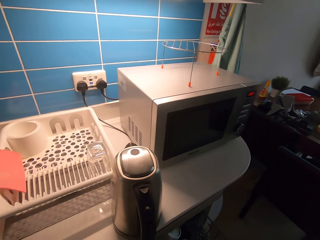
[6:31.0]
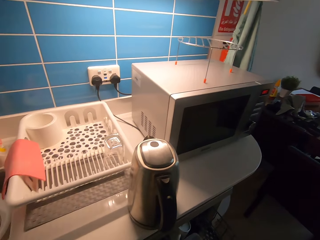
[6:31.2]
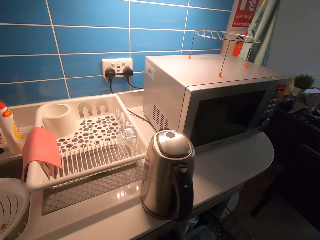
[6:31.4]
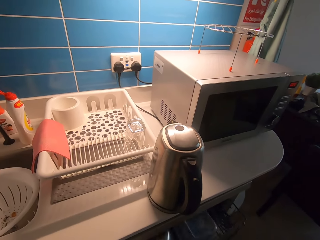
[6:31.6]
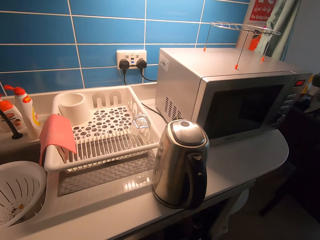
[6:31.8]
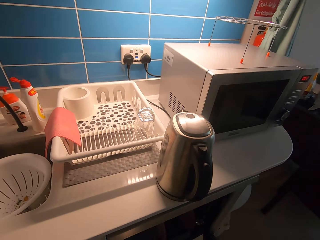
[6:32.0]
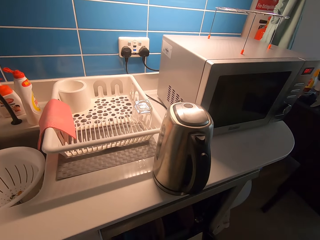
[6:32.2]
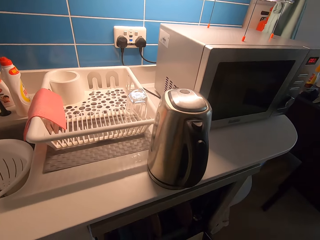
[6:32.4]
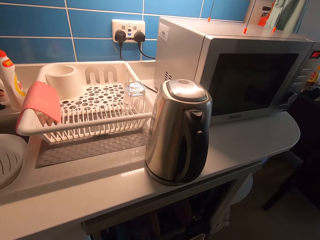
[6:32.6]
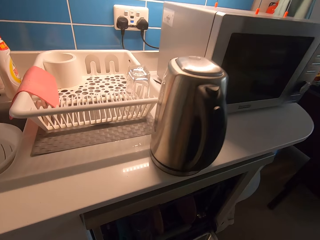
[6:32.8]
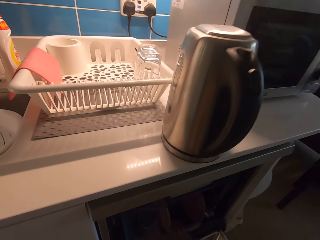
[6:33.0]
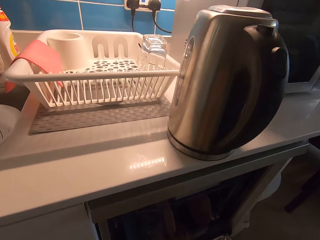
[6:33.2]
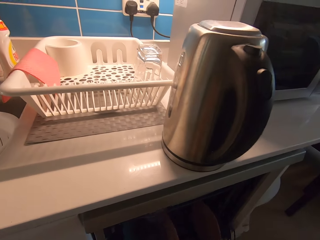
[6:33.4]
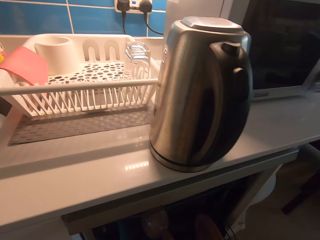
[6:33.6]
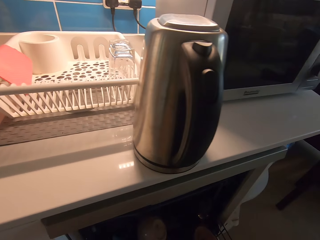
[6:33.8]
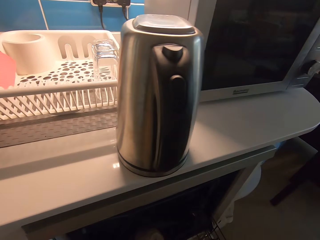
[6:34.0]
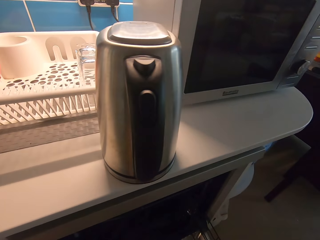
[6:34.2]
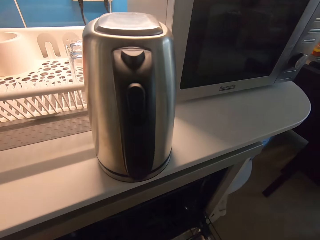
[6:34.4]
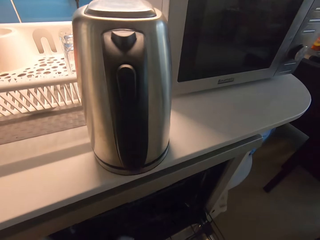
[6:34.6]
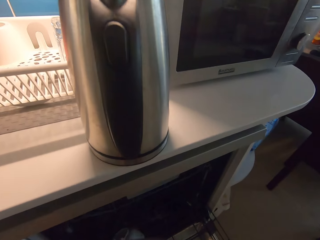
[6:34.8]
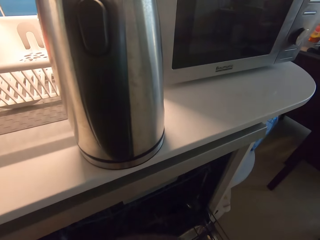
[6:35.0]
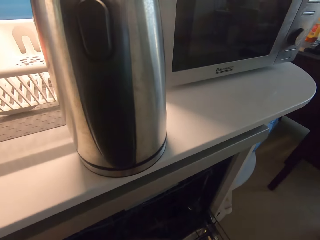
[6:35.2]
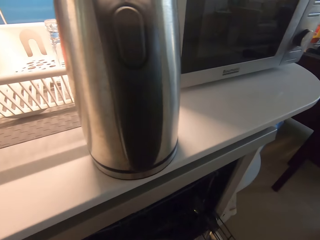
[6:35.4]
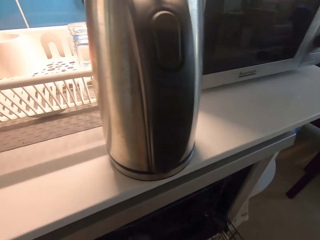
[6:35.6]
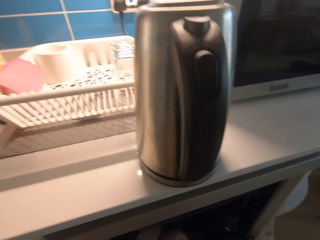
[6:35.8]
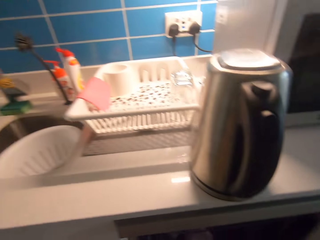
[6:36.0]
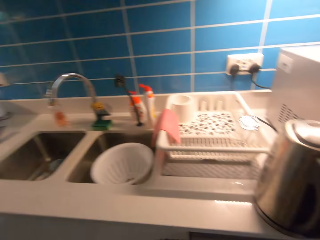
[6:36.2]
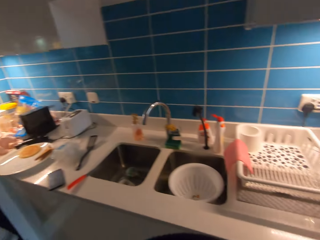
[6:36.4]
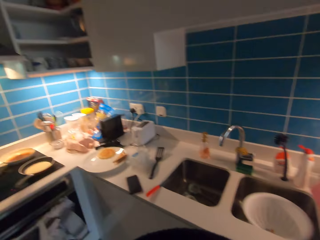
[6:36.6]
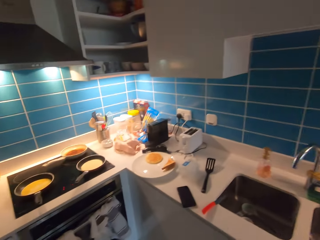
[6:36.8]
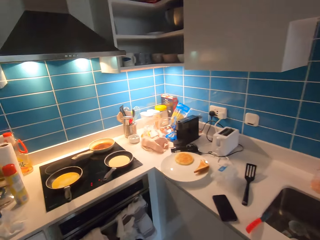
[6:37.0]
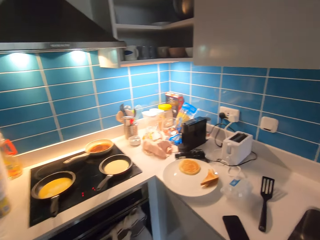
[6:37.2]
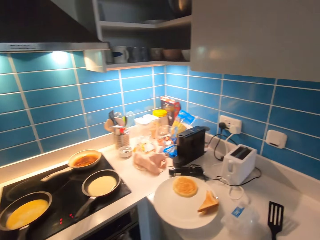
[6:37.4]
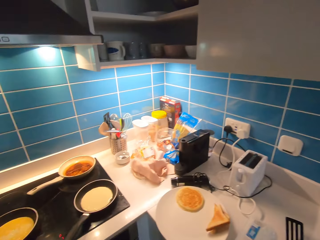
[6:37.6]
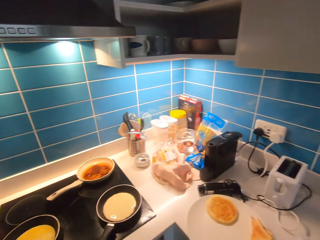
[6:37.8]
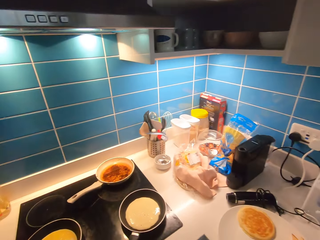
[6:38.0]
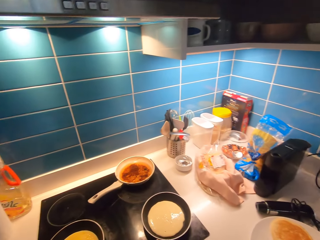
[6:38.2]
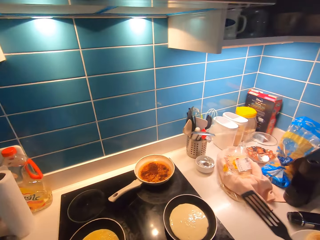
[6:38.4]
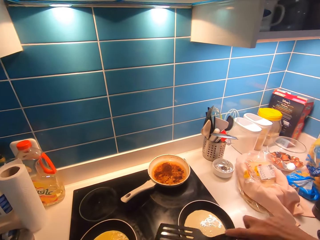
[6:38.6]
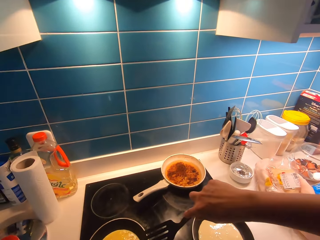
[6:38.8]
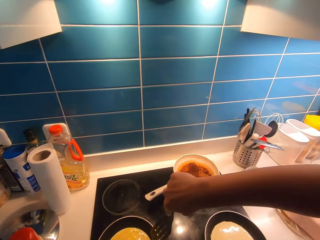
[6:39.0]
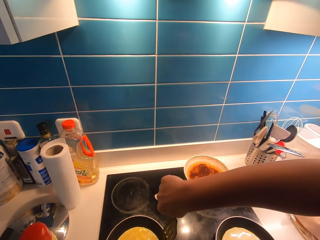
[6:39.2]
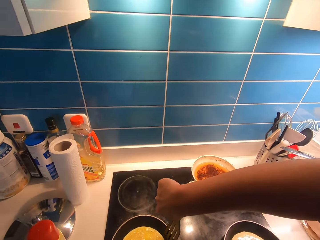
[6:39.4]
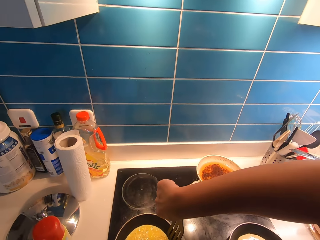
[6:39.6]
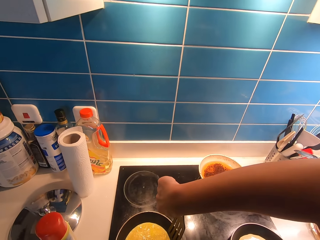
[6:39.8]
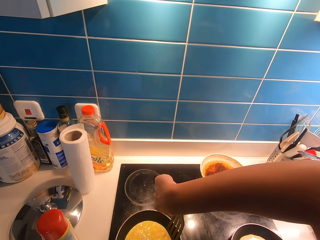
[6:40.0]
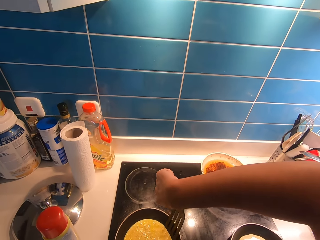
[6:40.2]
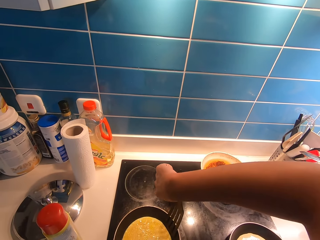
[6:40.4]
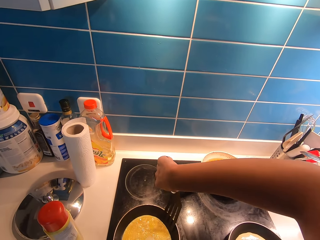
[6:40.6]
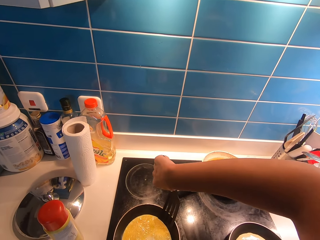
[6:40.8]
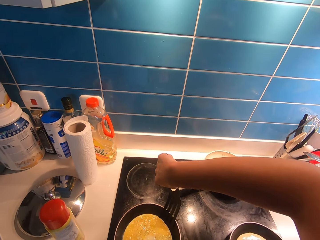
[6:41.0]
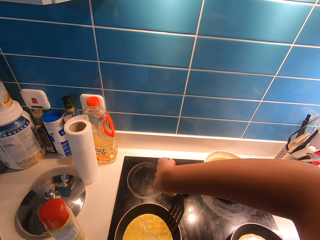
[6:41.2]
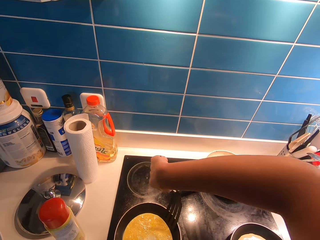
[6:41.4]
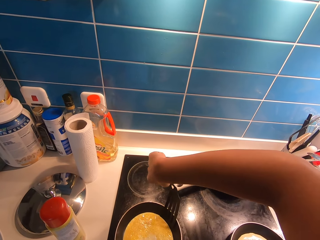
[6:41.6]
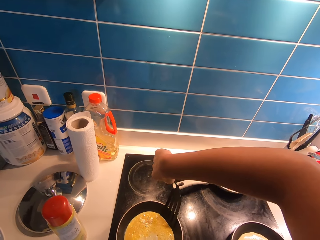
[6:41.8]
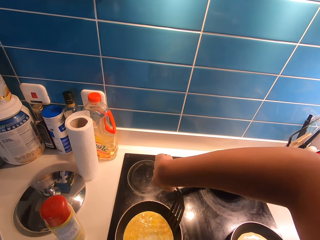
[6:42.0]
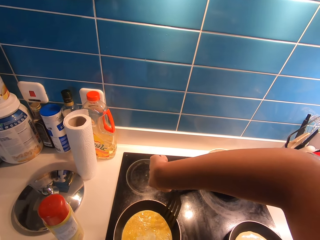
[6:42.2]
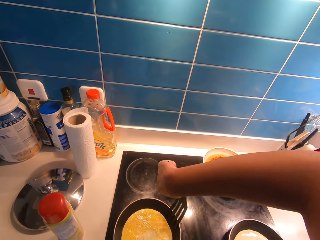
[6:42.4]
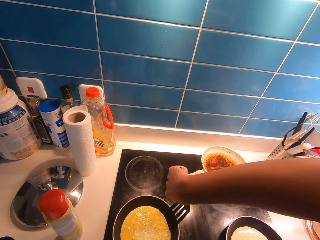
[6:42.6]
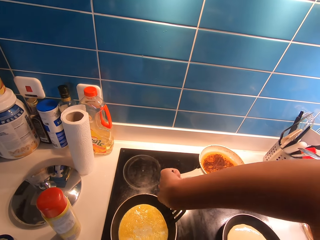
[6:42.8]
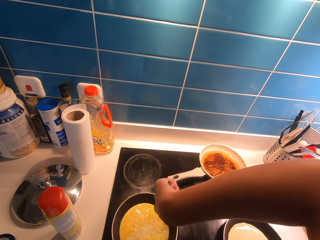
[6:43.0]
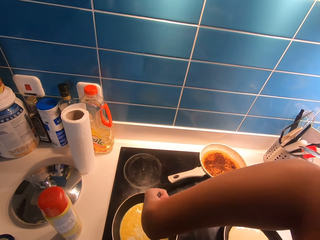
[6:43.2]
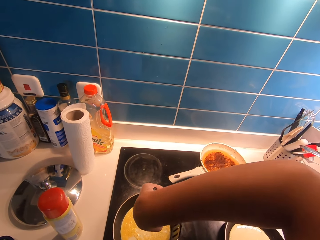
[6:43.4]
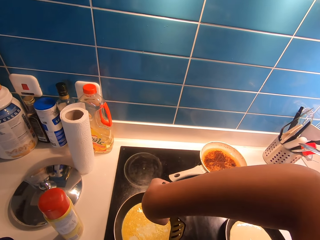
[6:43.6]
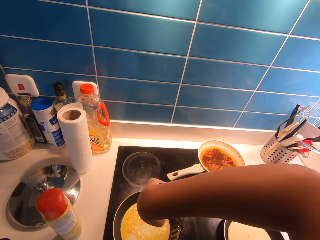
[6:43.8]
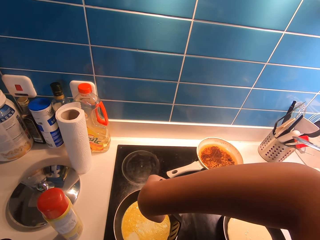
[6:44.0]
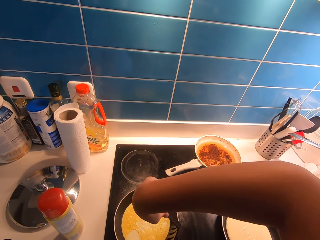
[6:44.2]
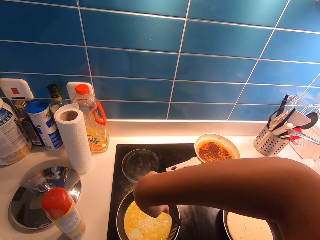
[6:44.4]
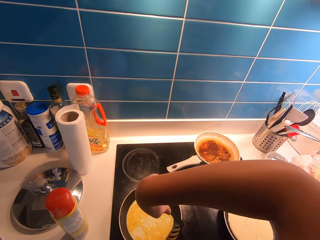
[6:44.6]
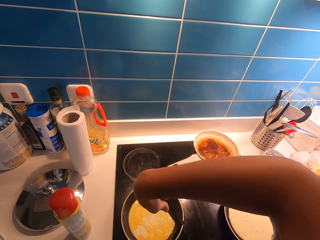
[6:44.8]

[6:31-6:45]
The camera wearer turns the pancake on the pan. They touch the sides of the frying egg with a spatula.

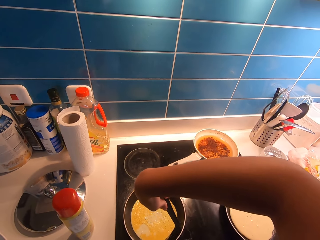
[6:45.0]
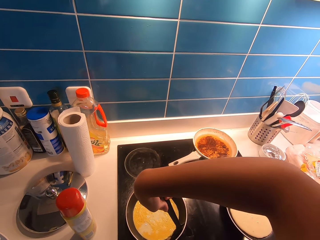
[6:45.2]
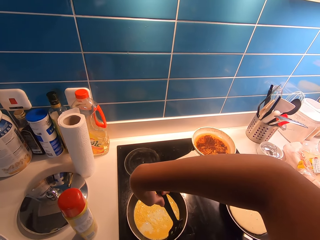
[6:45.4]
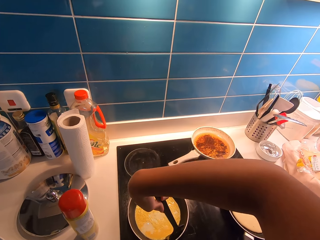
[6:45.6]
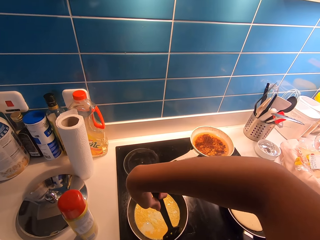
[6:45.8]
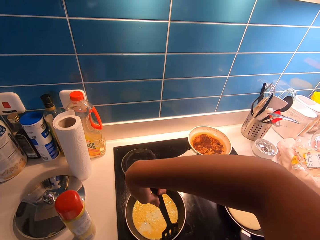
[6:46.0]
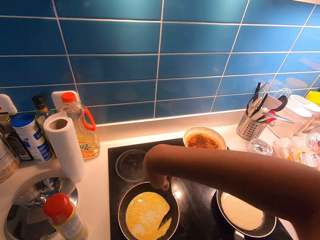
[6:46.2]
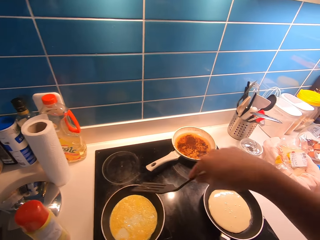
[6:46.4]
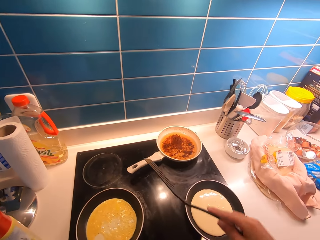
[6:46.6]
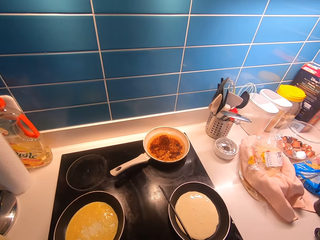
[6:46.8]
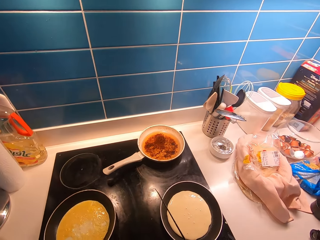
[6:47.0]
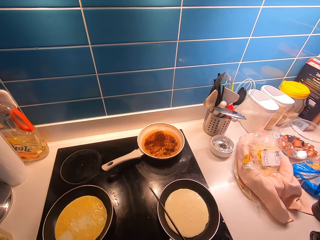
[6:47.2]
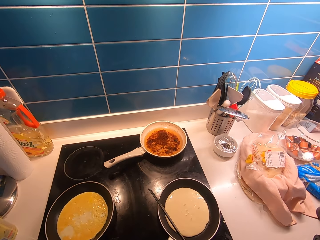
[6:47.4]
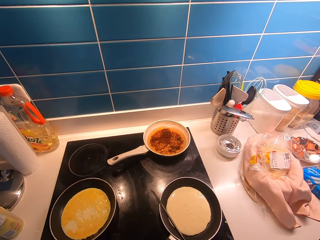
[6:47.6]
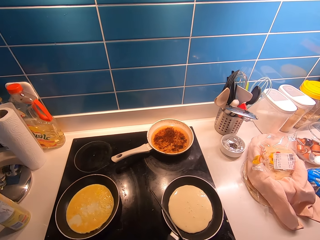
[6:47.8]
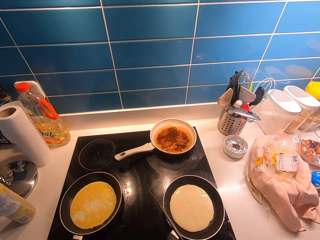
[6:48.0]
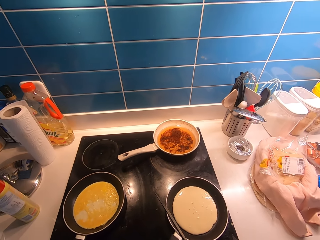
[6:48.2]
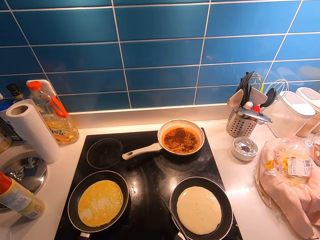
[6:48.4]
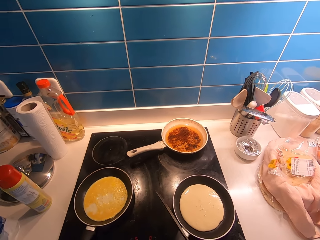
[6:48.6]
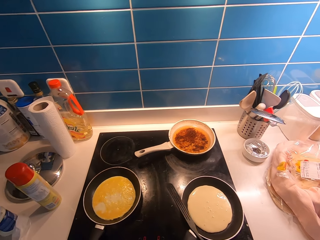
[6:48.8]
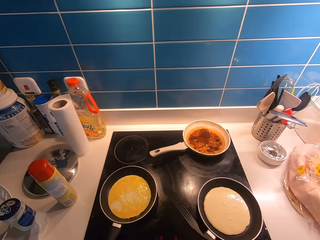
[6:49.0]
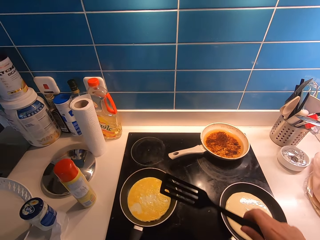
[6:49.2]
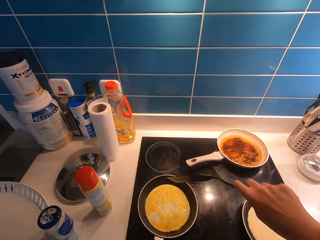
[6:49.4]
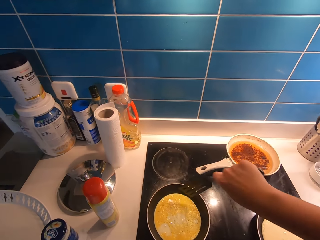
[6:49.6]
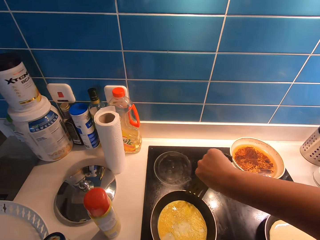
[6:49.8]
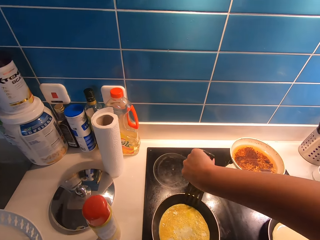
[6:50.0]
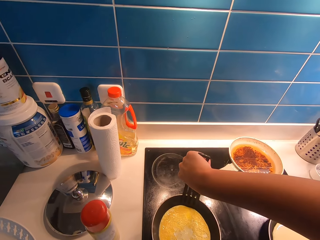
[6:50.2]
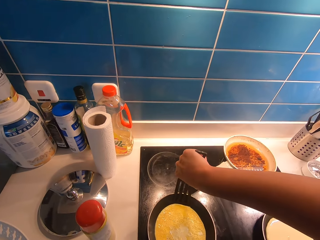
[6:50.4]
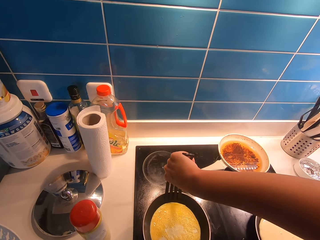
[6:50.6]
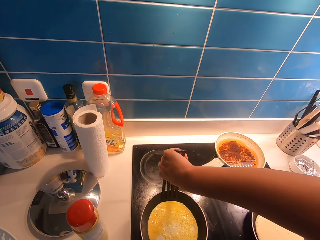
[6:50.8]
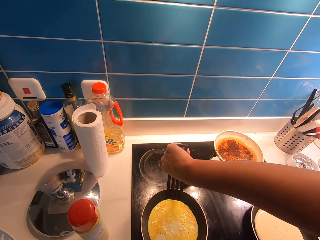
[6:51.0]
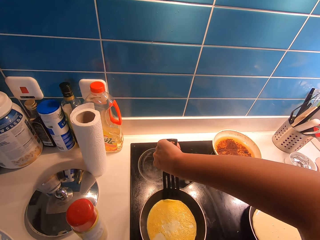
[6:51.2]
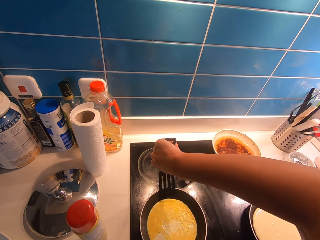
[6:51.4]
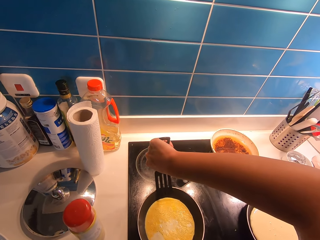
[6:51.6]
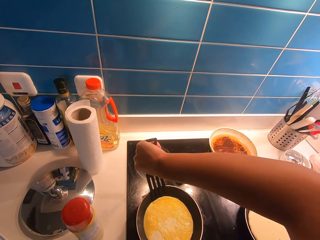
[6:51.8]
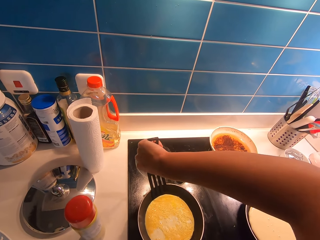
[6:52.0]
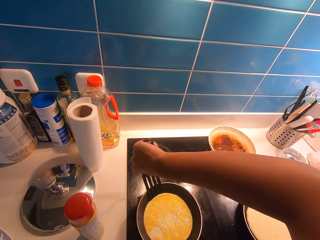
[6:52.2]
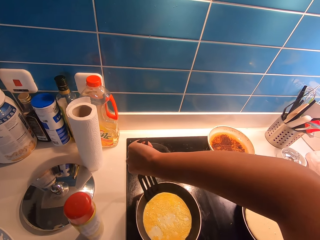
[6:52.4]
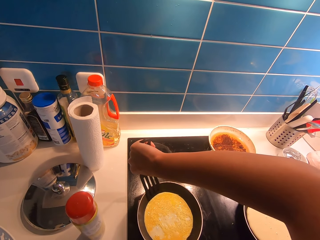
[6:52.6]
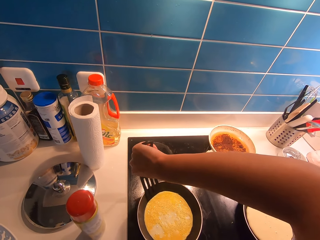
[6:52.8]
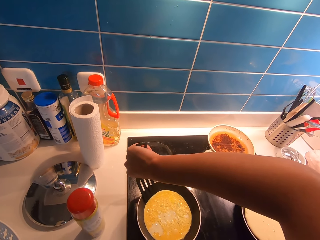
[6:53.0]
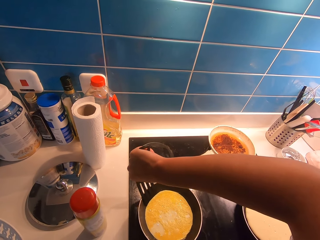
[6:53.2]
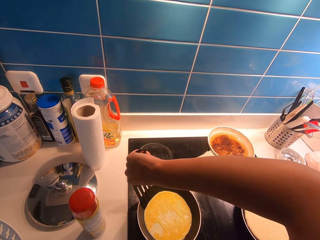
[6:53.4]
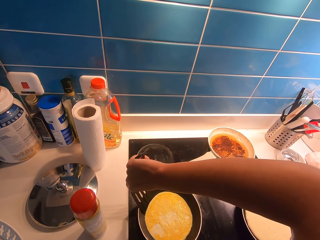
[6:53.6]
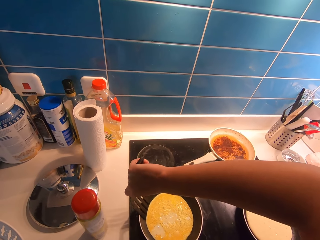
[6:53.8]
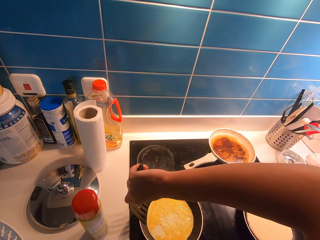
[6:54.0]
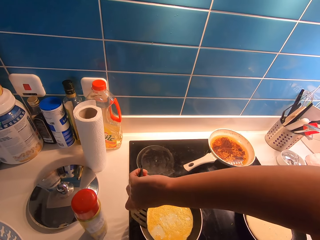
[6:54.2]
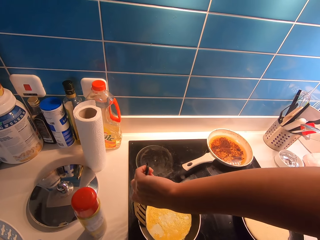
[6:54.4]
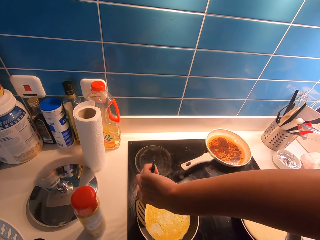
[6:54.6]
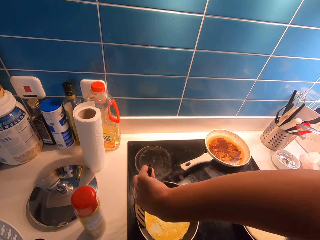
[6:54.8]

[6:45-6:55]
The camera wearer touches the sides of the frying egg with a spatula.
